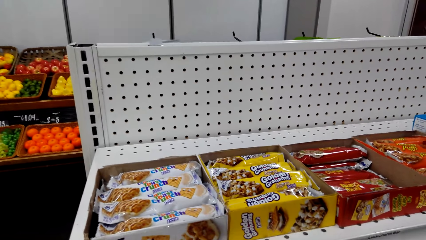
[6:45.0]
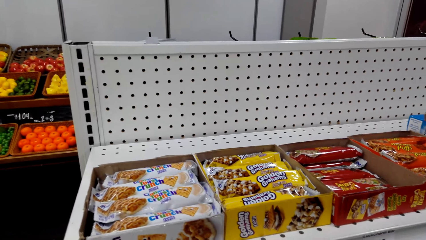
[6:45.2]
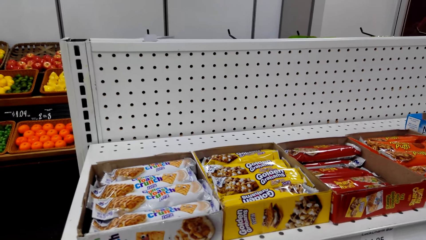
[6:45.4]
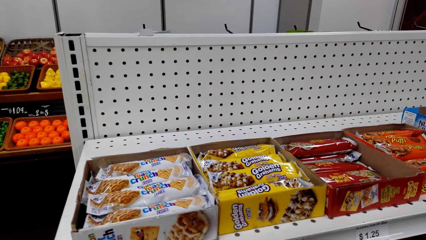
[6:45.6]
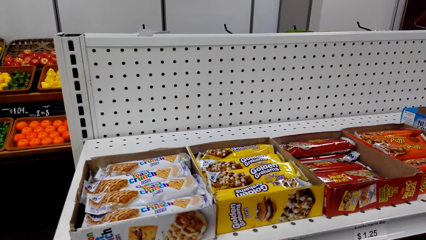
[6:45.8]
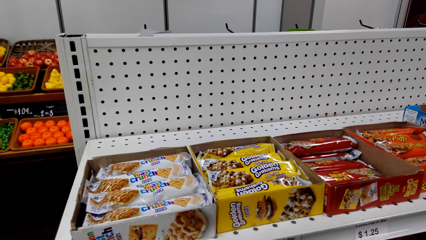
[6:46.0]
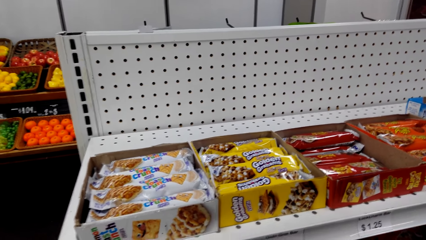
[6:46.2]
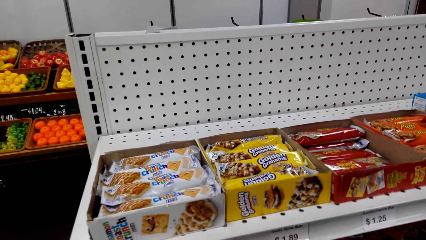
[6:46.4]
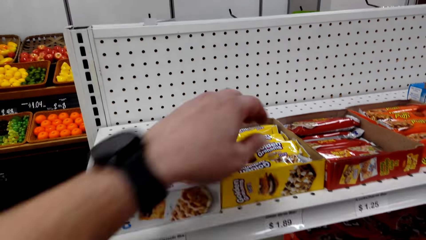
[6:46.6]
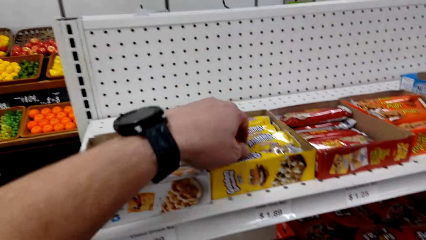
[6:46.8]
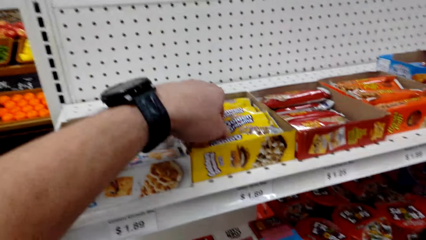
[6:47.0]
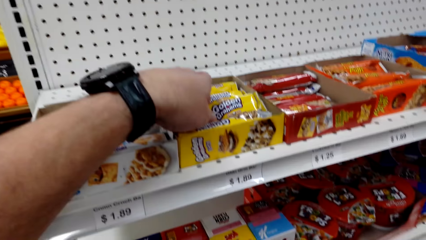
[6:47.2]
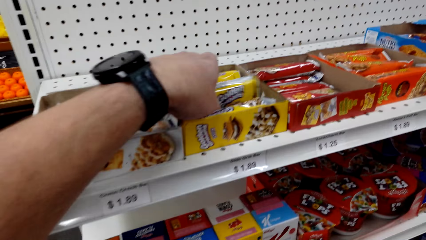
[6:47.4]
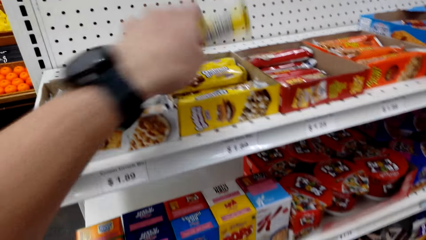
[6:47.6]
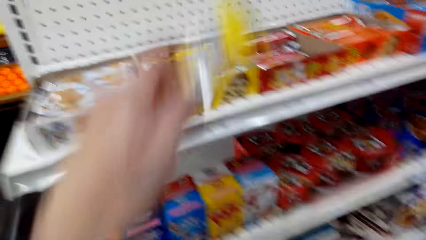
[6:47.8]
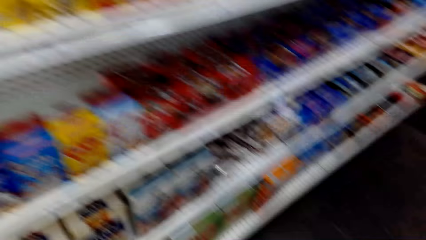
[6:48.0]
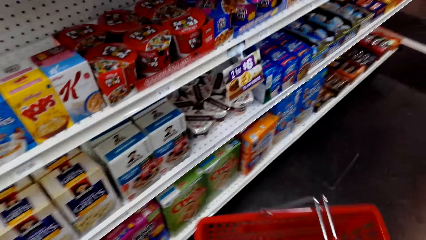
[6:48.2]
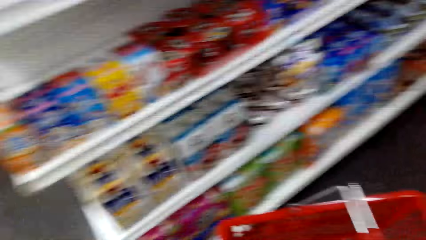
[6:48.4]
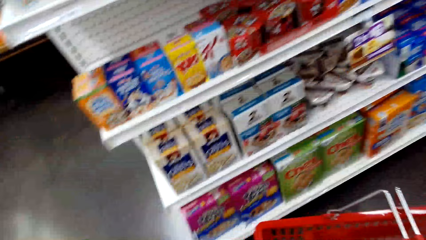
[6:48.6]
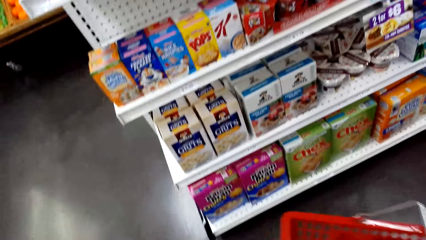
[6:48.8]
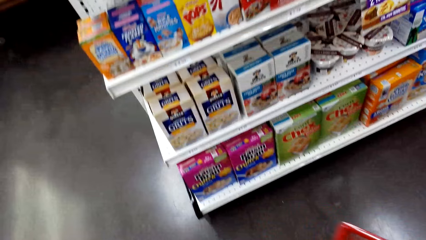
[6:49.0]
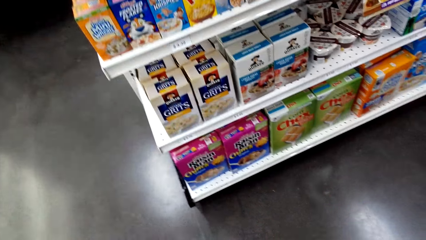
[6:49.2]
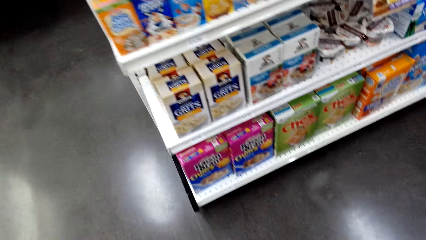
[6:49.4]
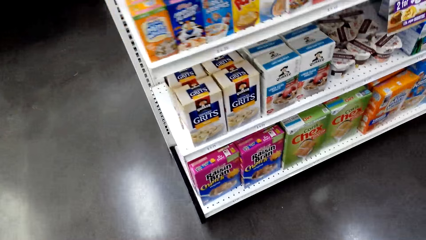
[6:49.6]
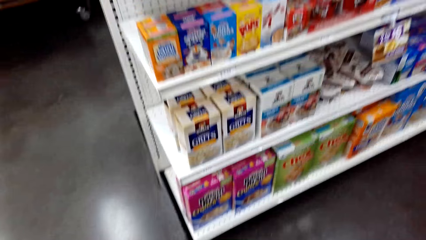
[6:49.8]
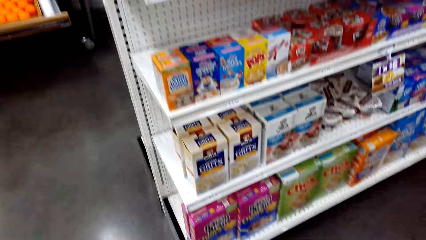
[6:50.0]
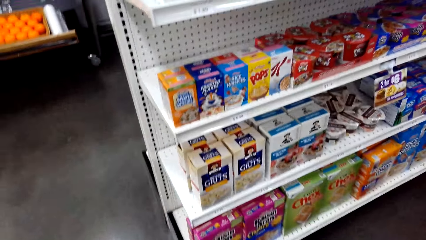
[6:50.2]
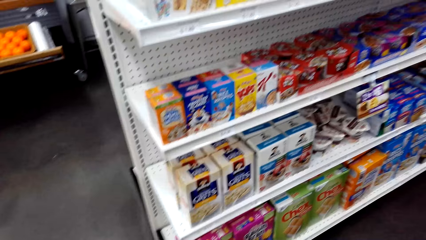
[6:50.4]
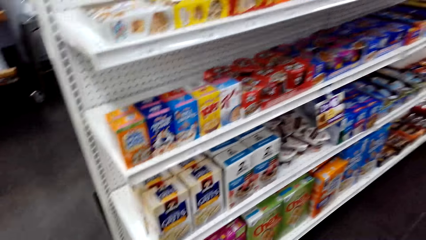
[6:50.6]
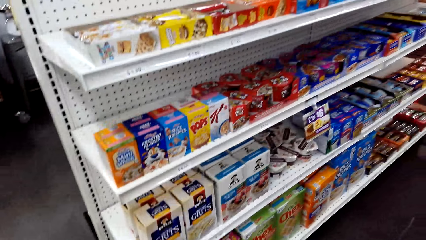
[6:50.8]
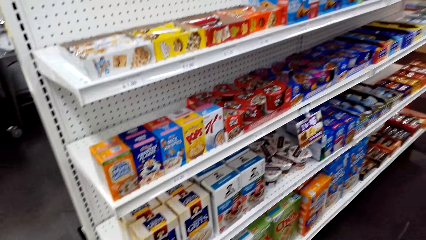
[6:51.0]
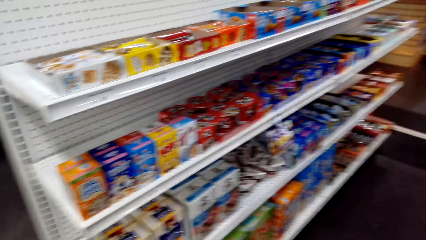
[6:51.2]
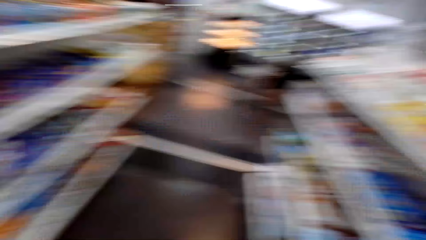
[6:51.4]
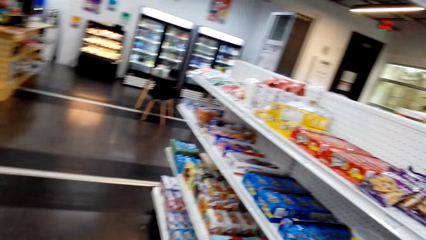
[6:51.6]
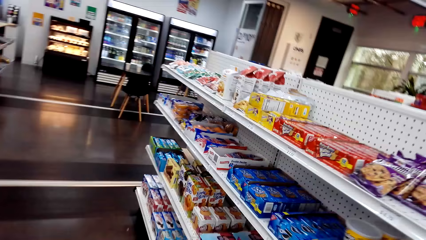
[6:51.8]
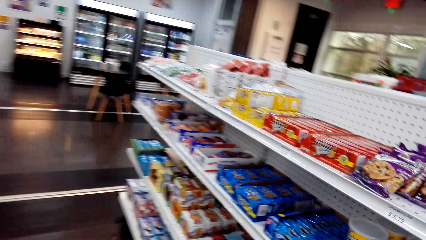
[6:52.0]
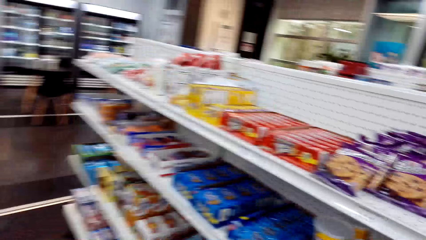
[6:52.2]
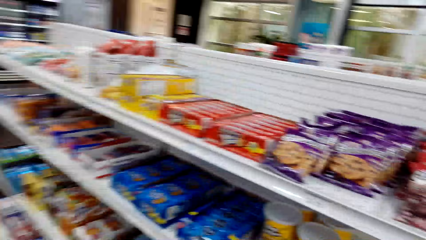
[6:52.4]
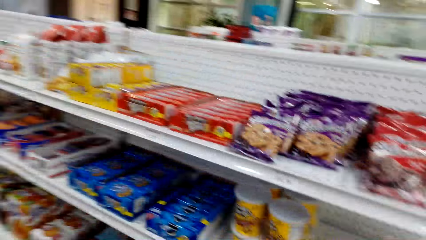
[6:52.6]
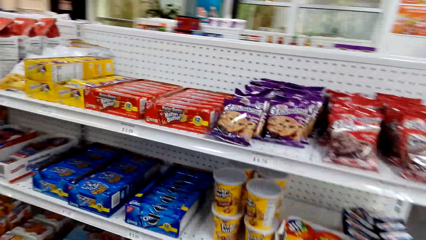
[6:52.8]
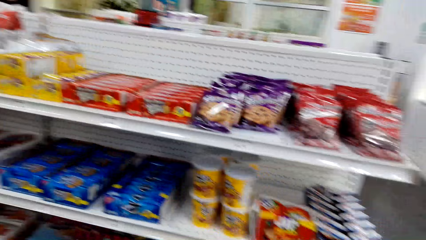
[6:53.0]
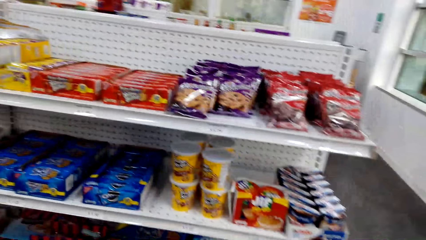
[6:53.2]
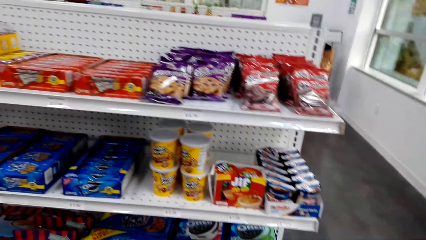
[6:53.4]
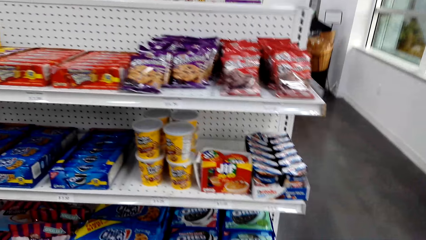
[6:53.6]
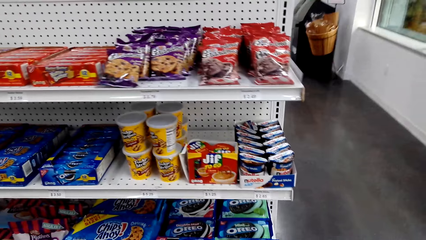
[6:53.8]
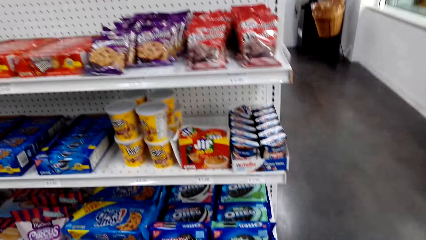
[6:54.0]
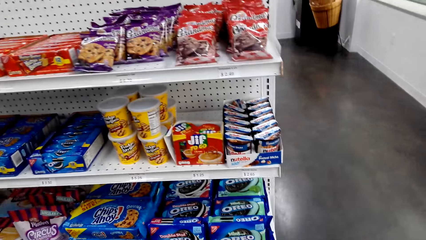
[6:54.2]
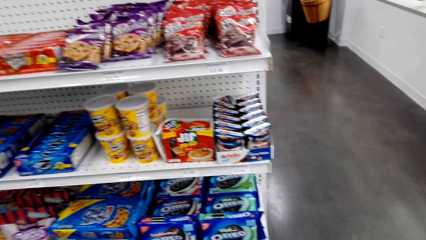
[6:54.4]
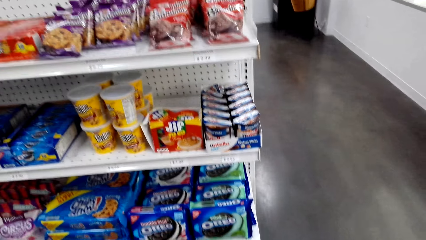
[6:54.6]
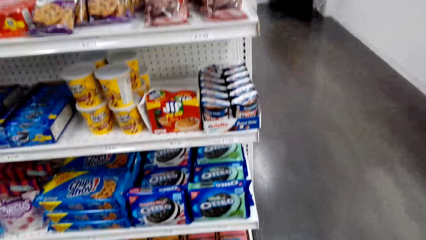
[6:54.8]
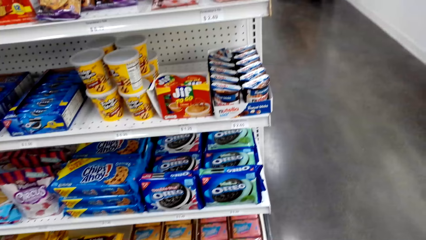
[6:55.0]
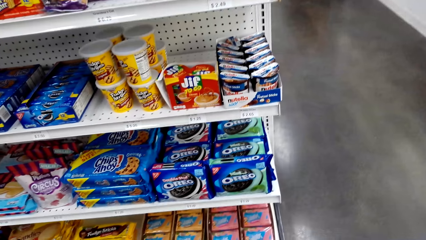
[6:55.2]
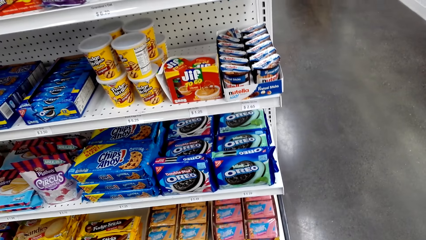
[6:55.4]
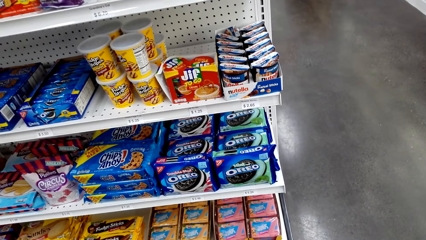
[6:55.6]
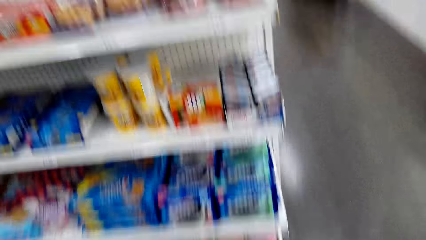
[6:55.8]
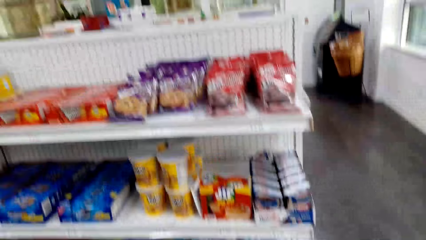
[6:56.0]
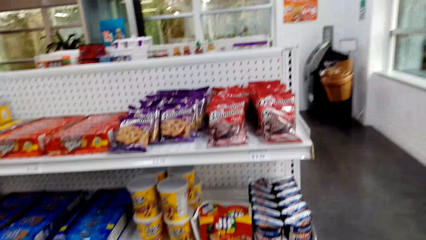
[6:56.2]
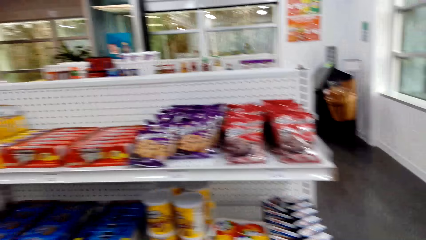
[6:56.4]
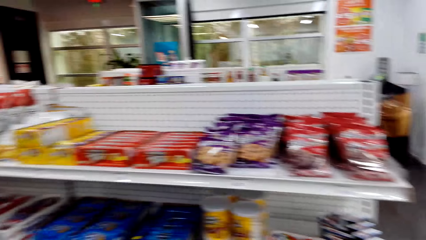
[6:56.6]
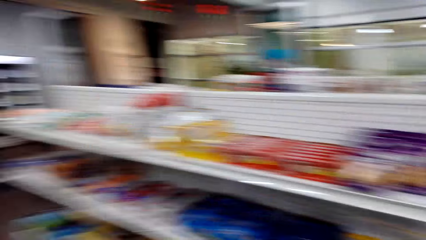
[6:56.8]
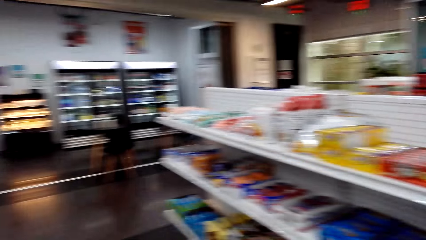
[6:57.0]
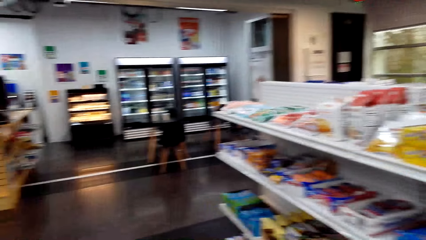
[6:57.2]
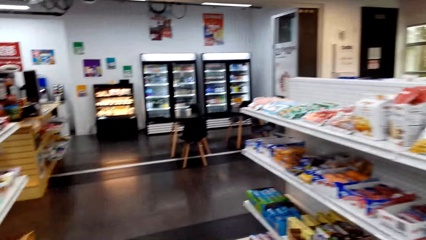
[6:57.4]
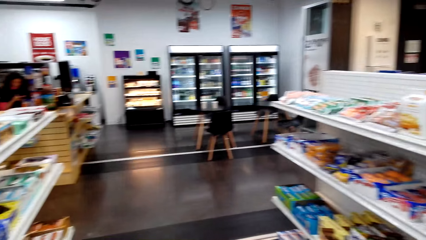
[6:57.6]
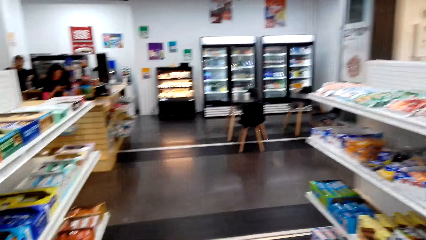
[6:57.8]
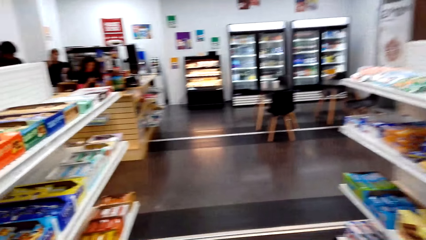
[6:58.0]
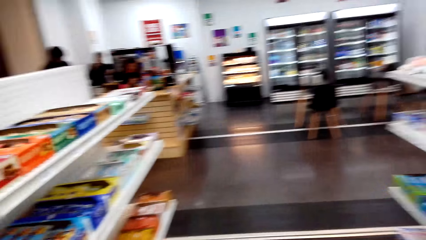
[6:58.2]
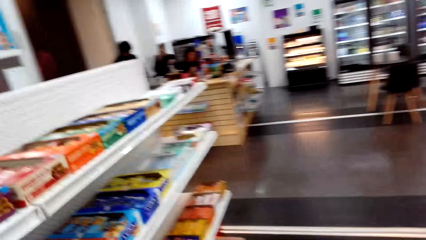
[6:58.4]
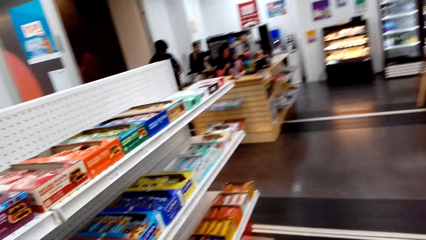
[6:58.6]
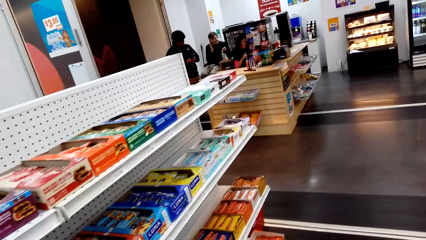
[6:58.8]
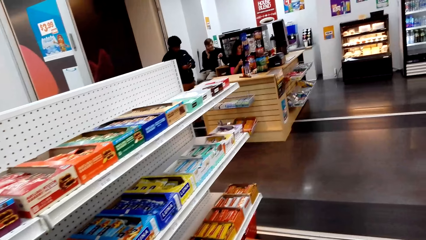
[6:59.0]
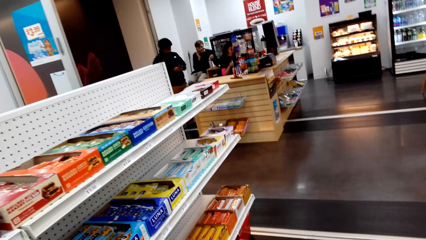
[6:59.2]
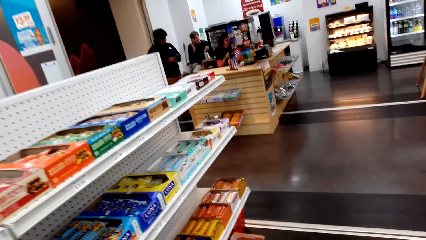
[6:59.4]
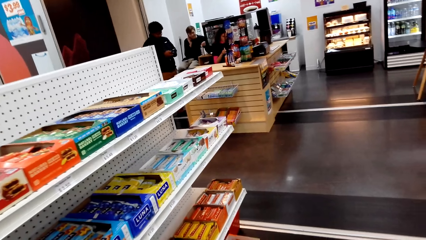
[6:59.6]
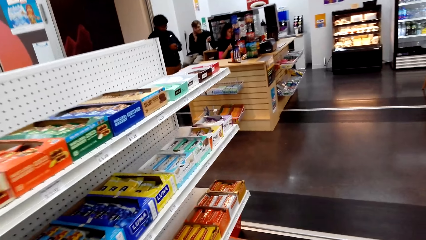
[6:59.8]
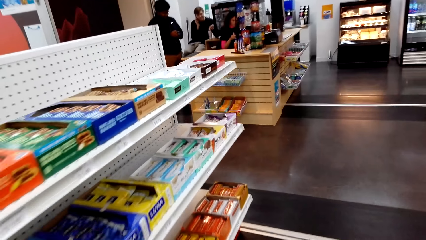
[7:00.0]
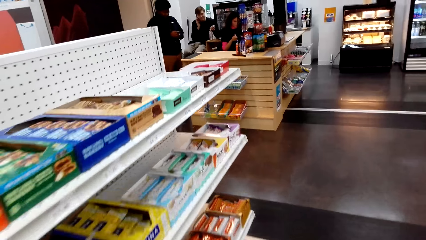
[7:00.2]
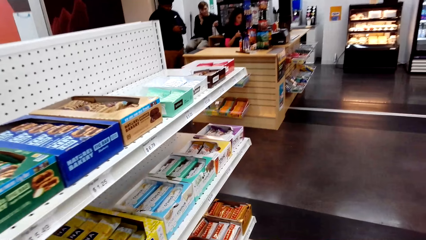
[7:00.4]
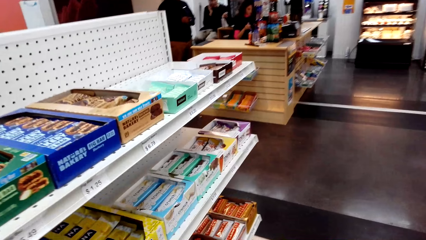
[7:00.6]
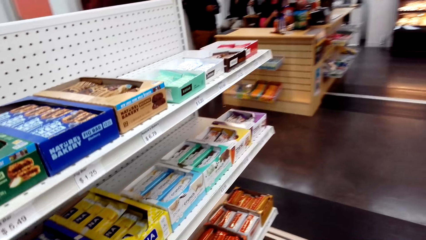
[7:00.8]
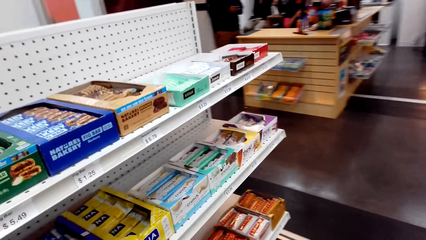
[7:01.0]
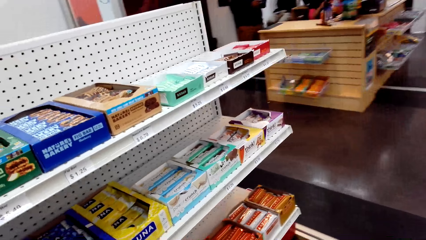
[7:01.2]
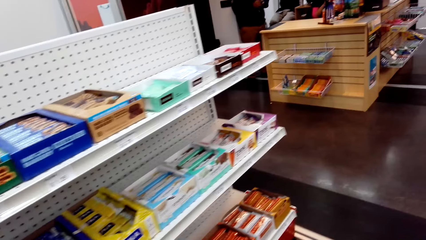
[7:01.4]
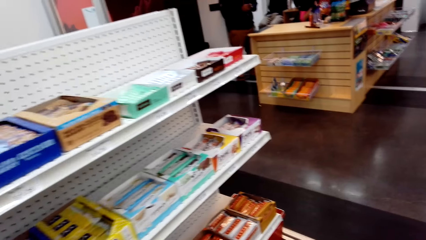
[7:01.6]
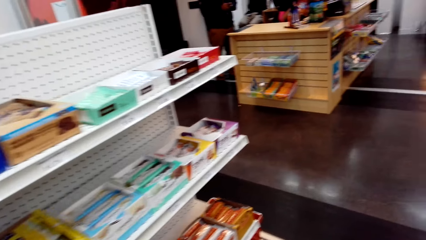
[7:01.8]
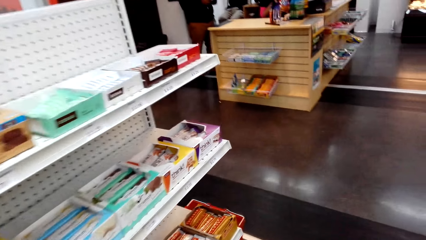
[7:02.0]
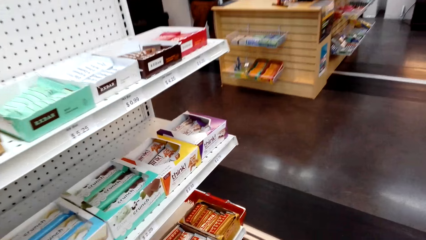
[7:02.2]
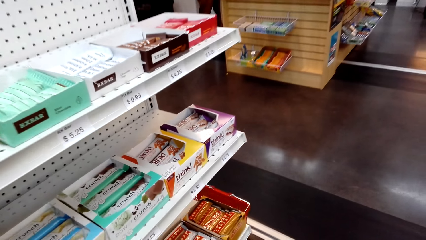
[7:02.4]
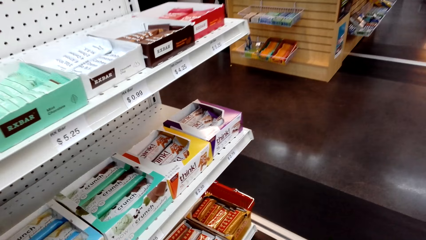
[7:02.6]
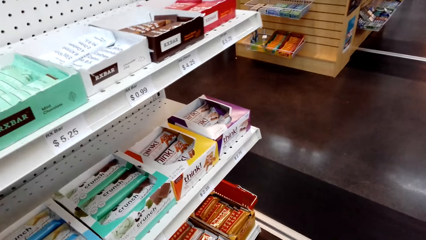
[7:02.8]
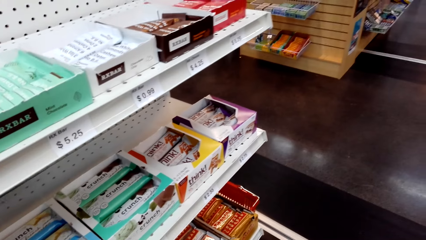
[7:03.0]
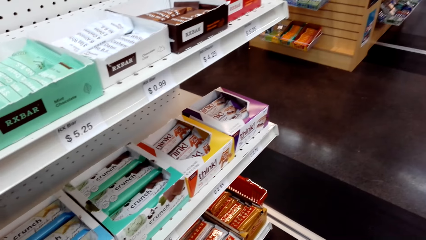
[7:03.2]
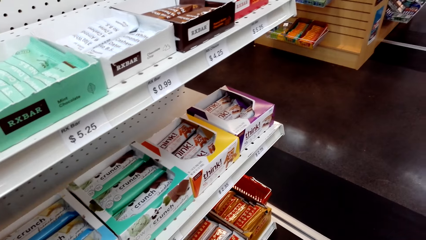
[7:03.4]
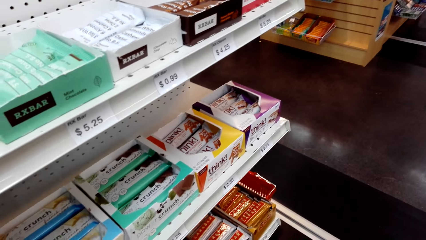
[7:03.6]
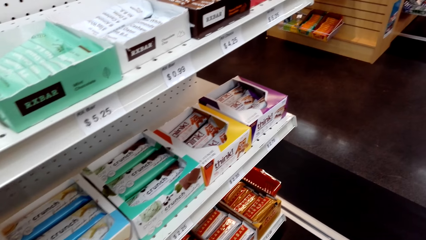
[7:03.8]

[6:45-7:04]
The camera wearer picks up a bar of chocolate or golden cranberry. They put the chocolate in the basket. They move around the supermarket and look at items in the shelves.
